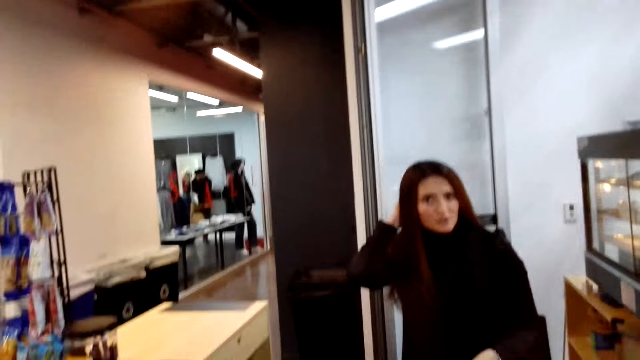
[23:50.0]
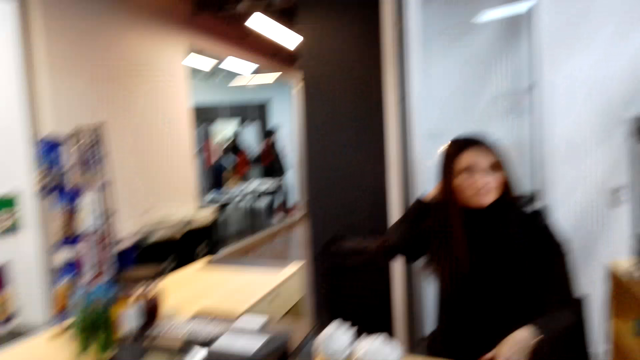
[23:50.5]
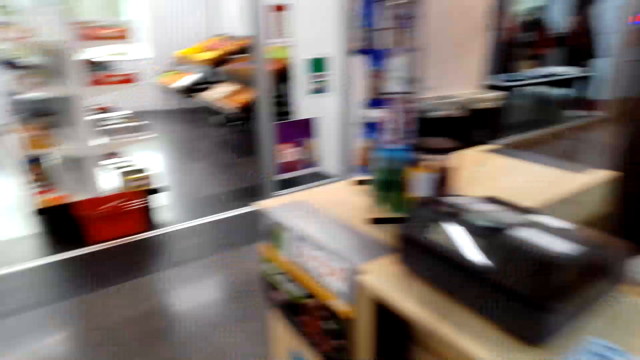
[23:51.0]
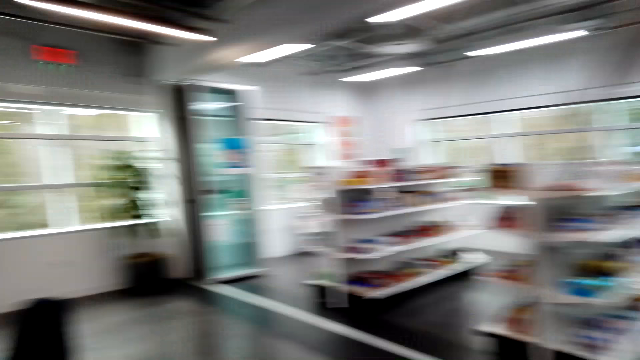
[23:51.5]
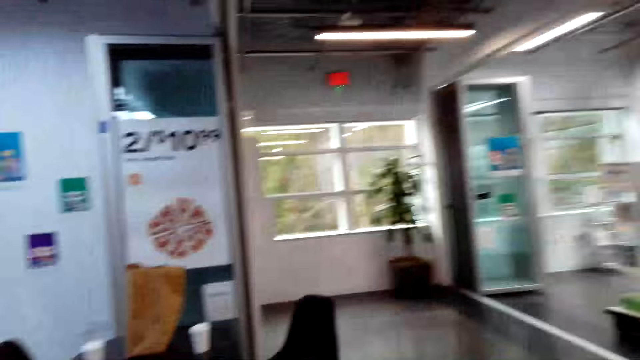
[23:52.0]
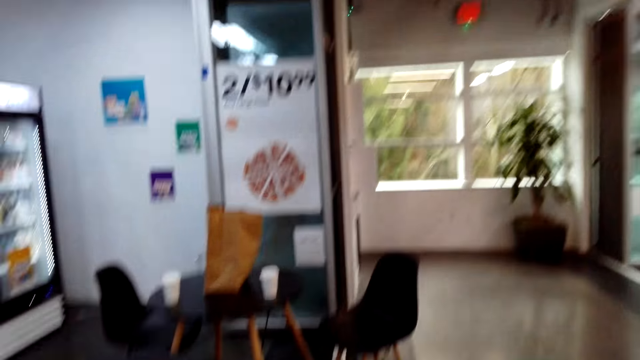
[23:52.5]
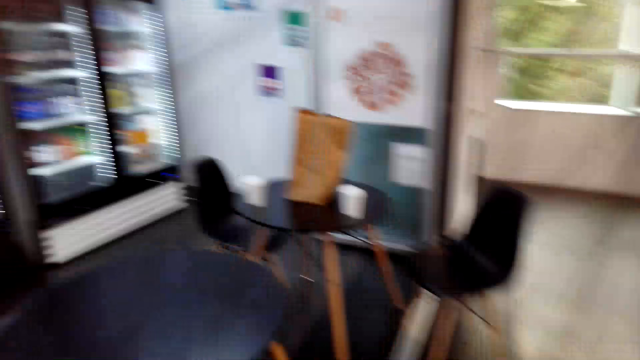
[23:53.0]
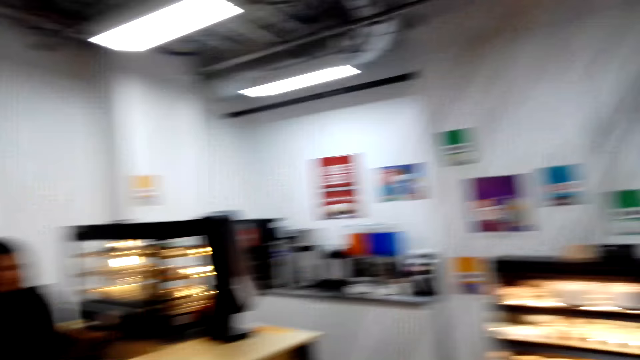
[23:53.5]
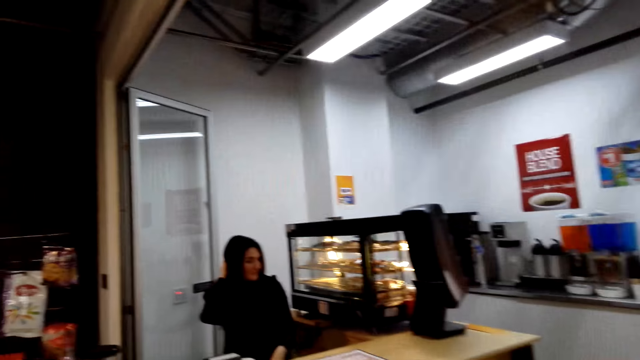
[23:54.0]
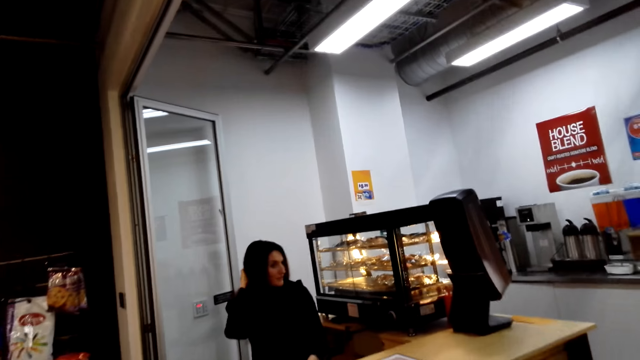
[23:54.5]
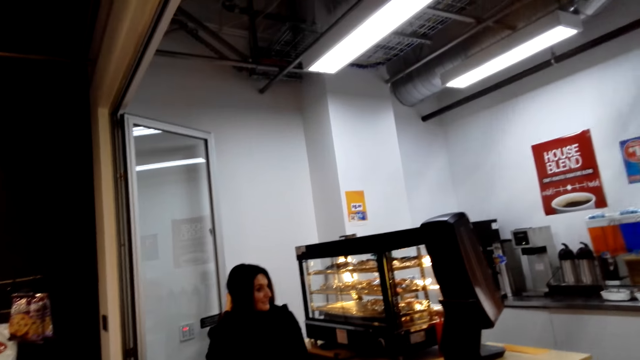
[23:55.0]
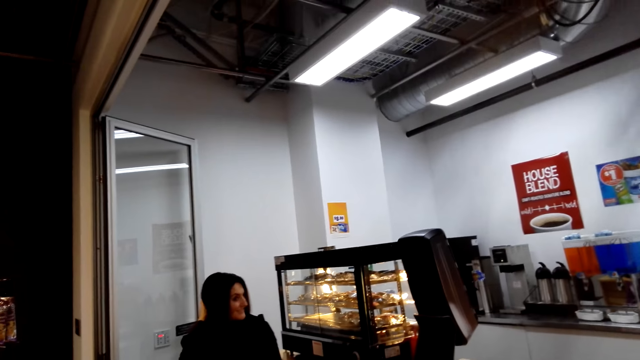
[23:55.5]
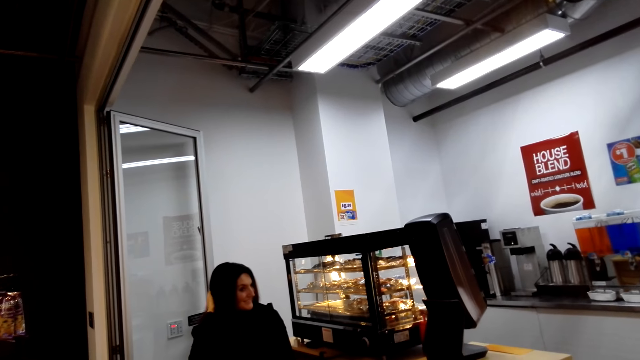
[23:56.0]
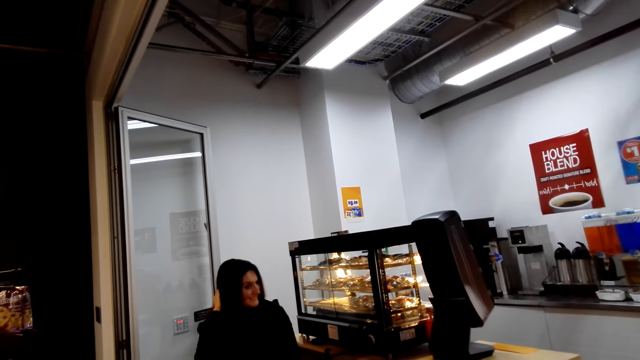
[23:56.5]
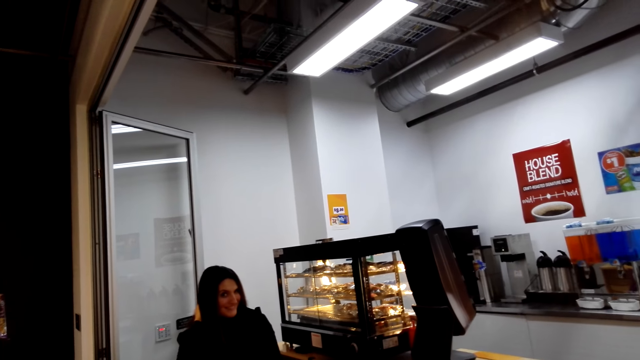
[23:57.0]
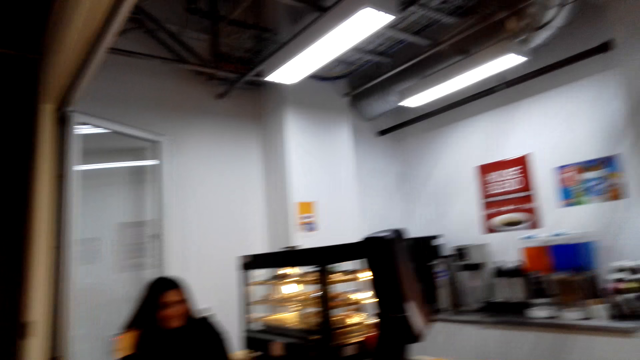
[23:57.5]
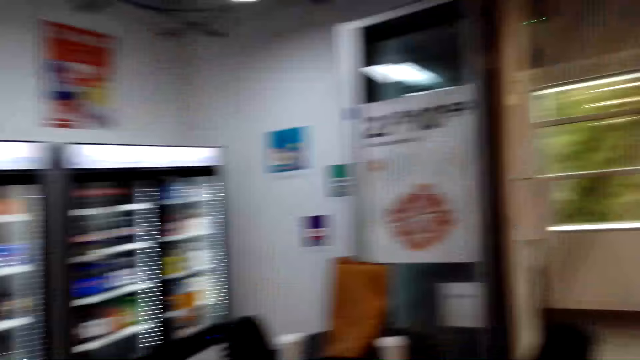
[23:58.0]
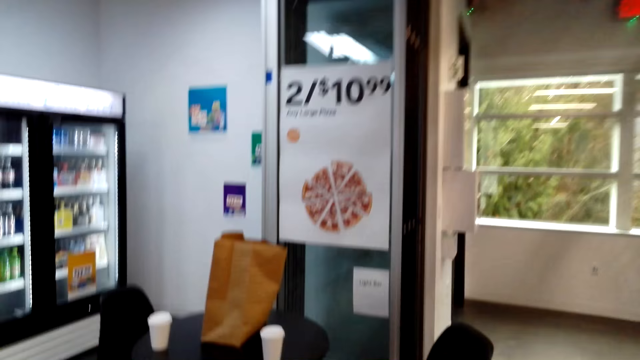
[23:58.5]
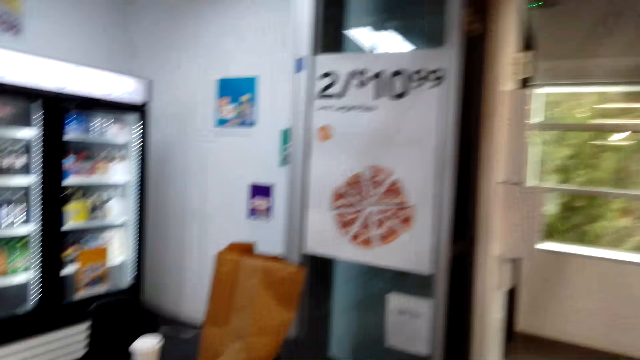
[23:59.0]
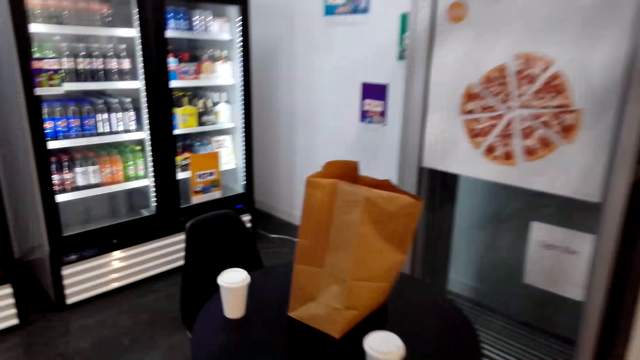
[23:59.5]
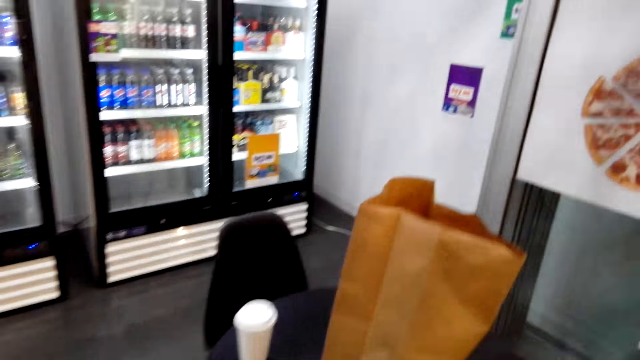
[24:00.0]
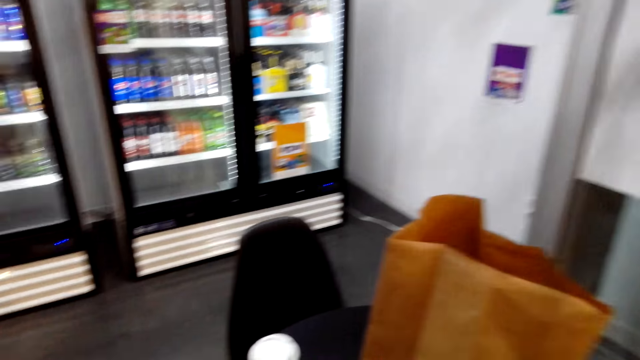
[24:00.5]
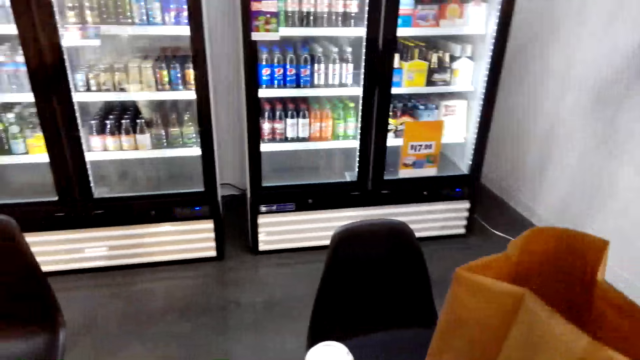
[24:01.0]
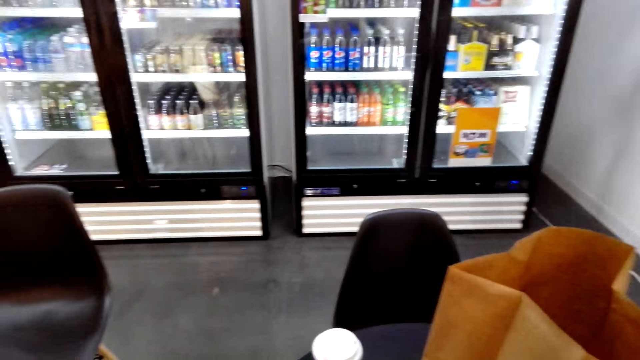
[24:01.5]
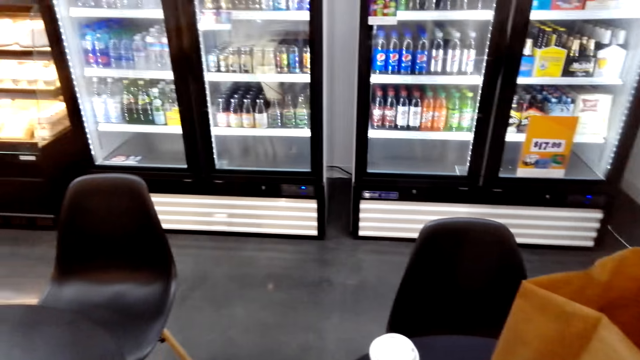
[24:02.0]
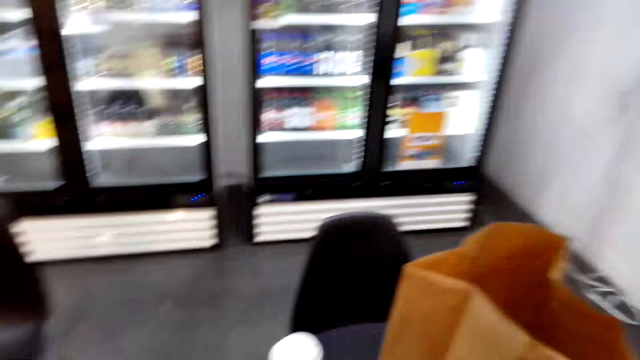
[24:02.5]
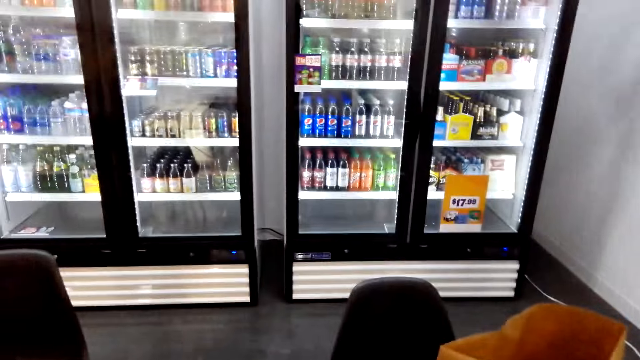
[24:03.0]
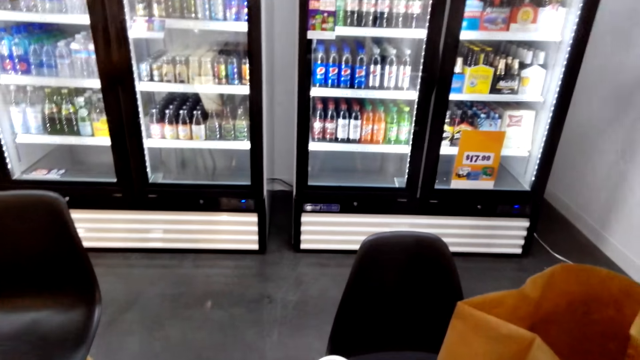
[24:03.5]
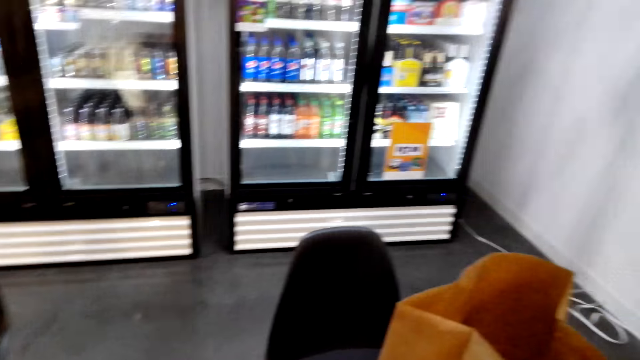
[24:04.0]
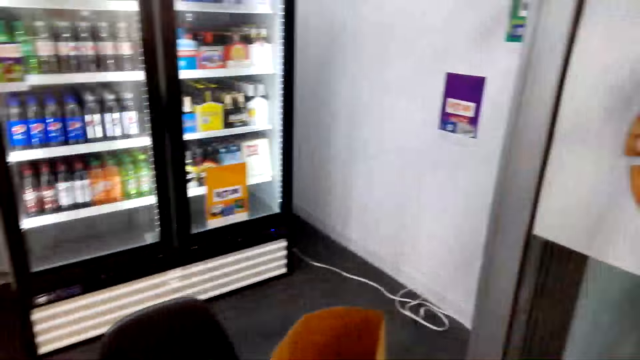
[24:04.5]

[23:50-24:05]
The camera wearer moves around the room. They look around the room. They turn around. They move towards the table. They stand in front of the brown bag.

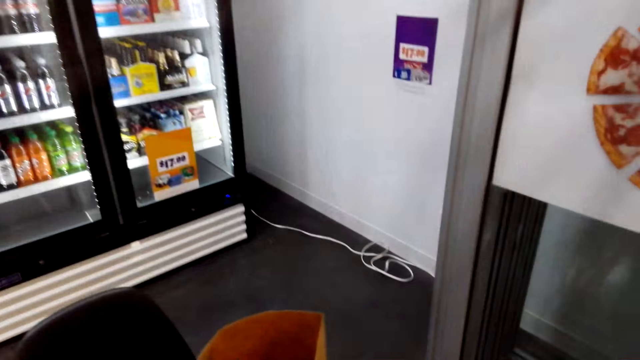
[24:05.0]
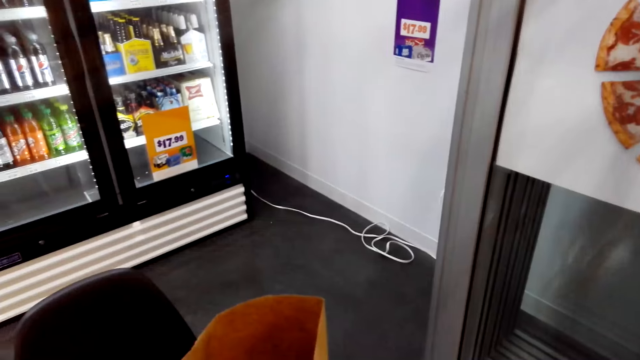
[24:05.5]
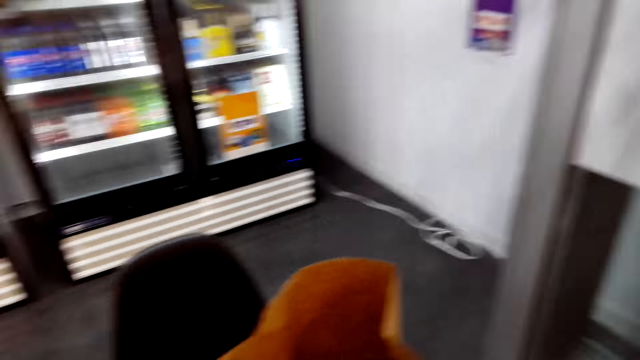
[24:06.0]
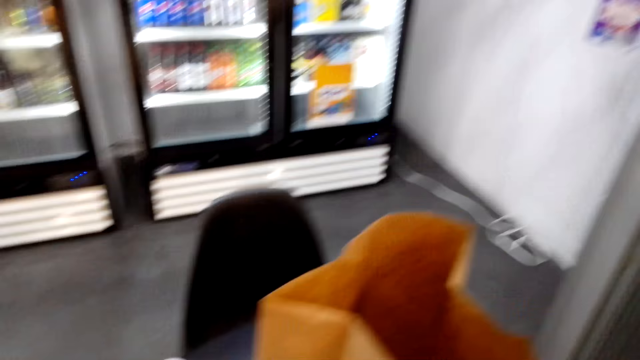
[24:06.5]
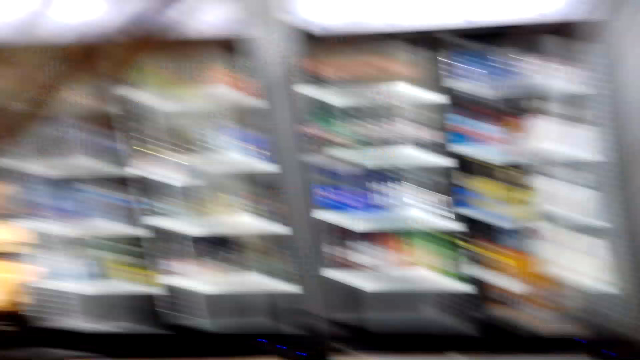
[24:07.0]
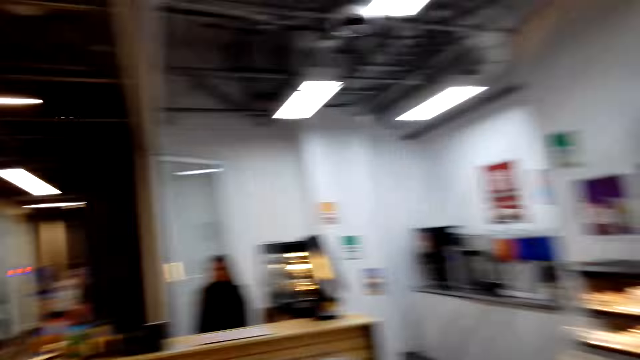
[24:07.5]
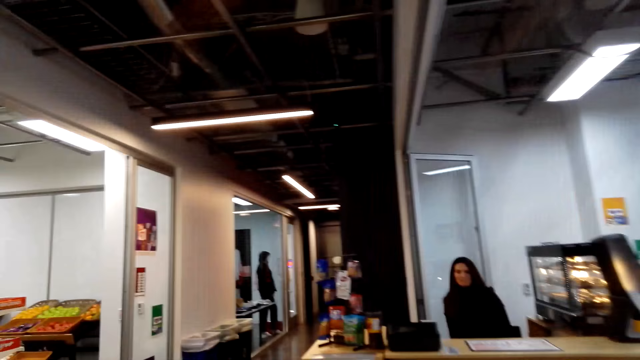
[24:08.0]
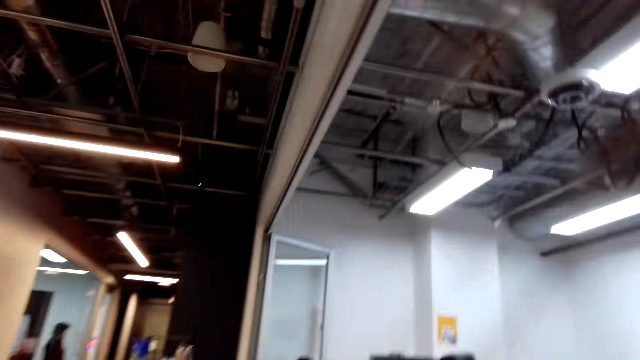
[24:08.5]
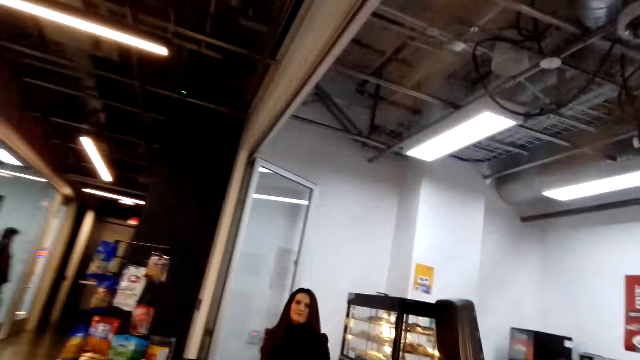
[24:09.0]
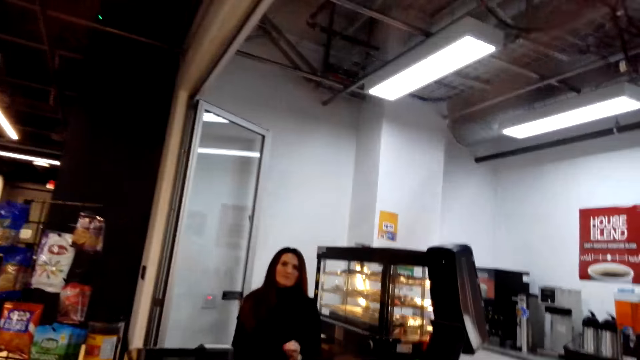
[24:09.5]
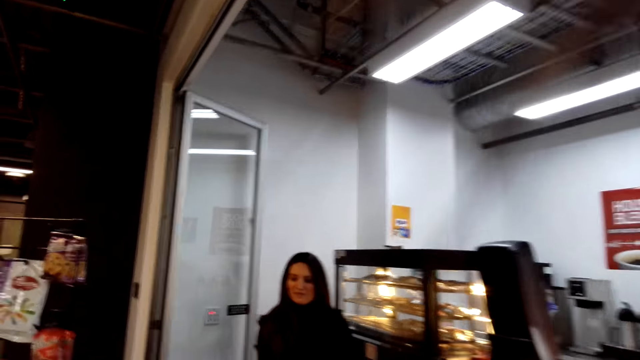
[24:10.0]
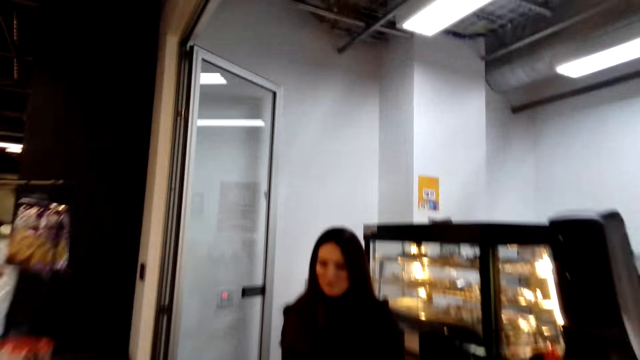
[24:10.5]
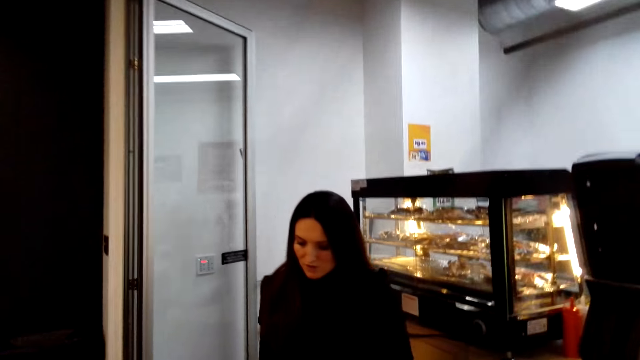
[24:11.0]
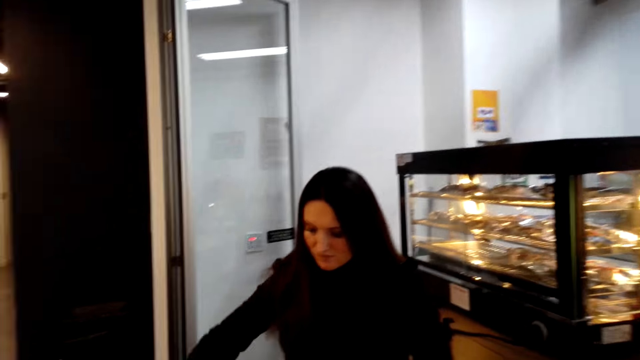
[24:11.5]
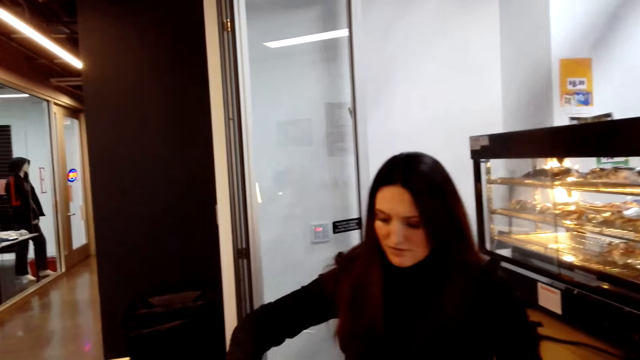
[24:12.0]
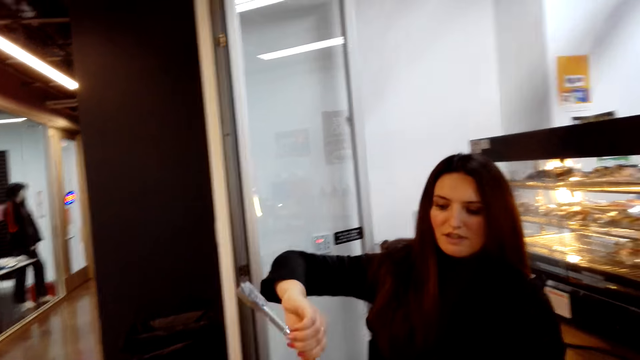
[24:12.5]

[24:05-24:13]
The camera wearer moves around the room. They look around. They converse with a woman. The woman responds to the camera wearer.
